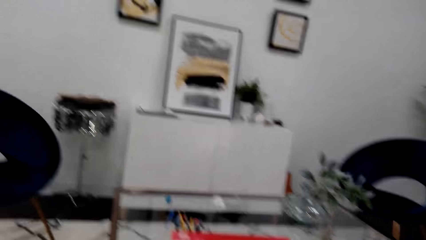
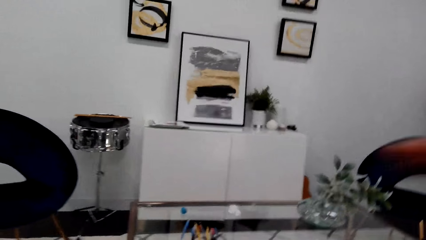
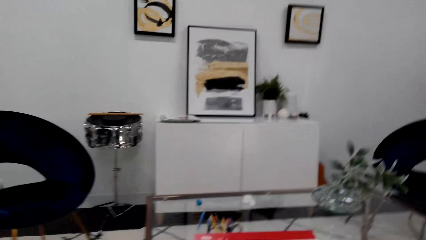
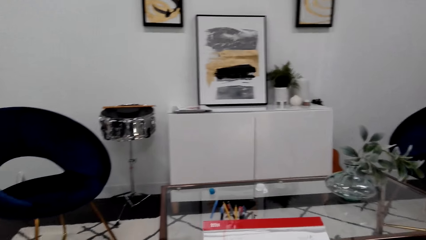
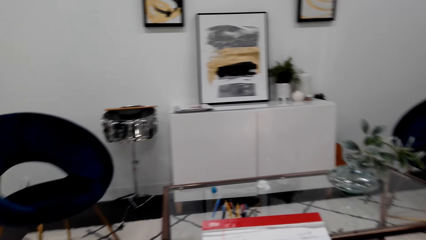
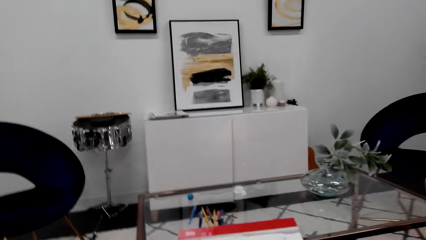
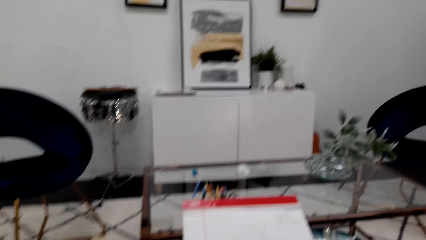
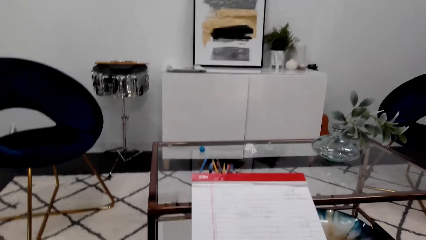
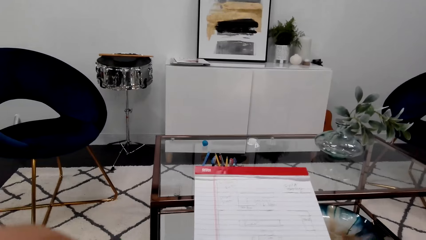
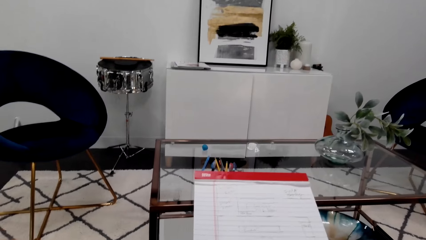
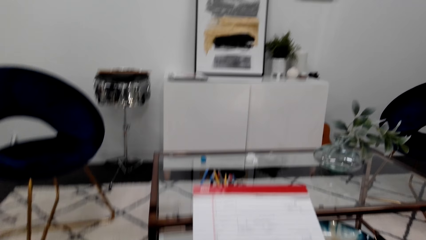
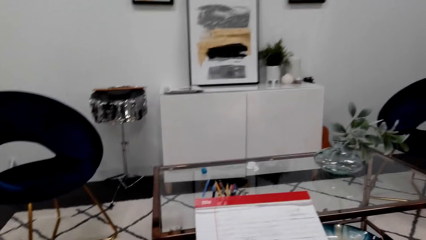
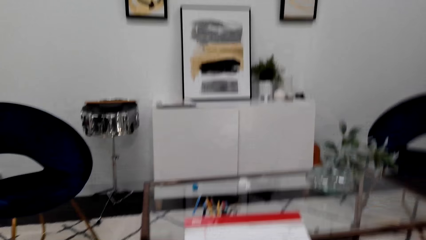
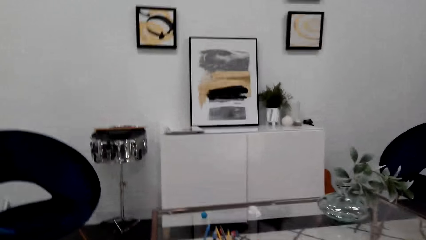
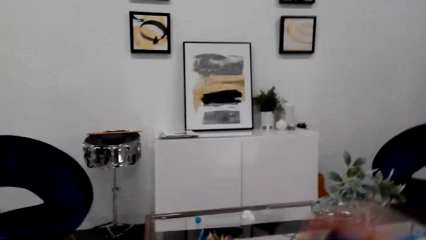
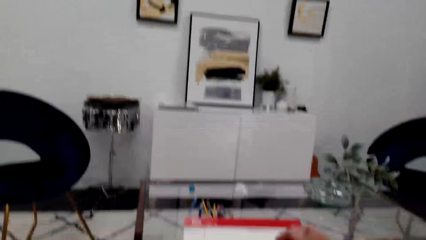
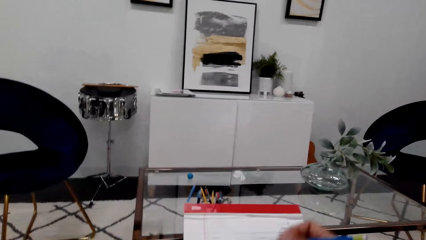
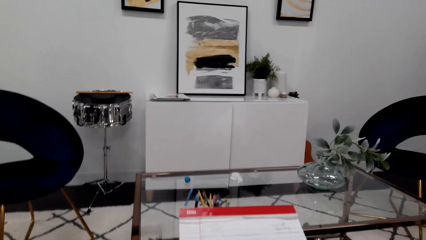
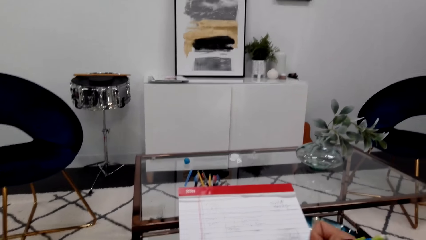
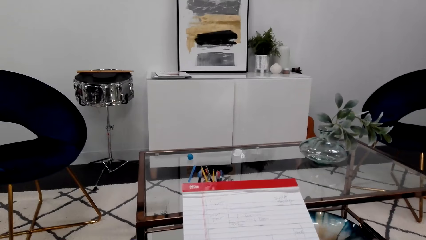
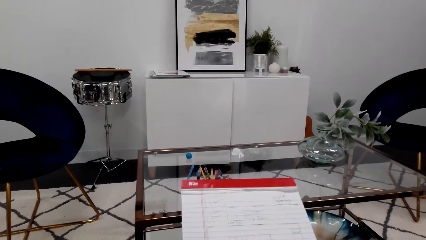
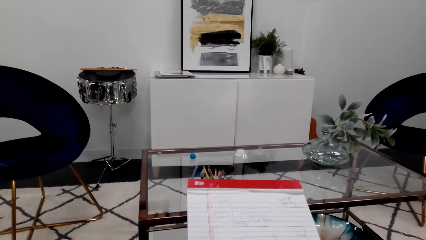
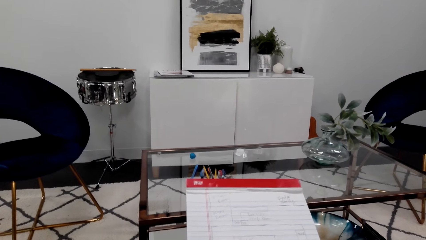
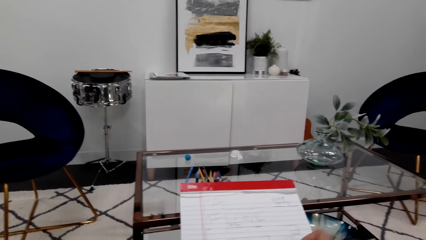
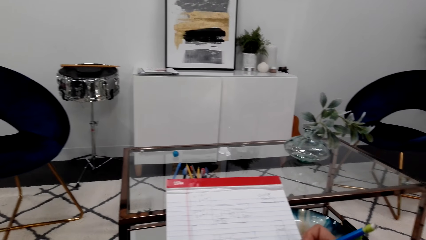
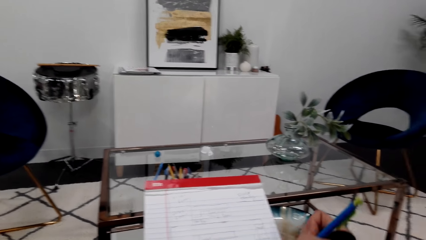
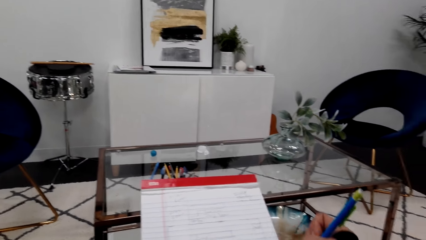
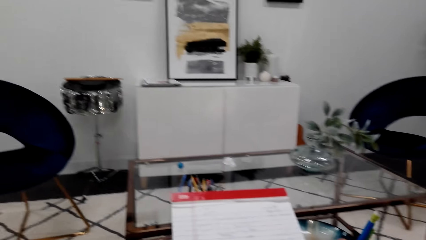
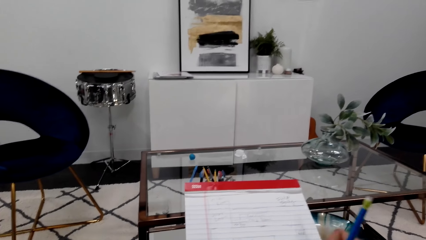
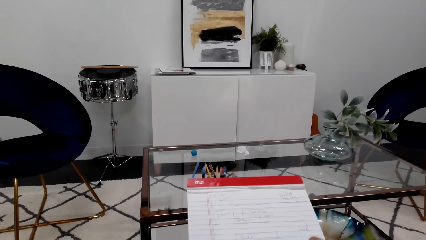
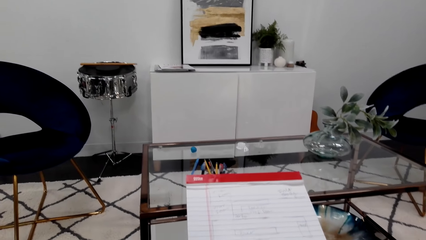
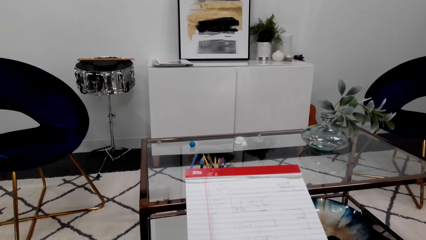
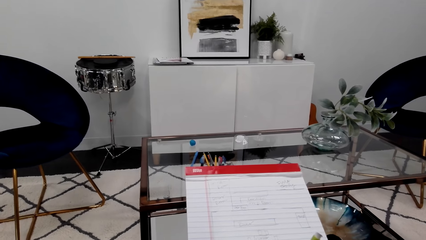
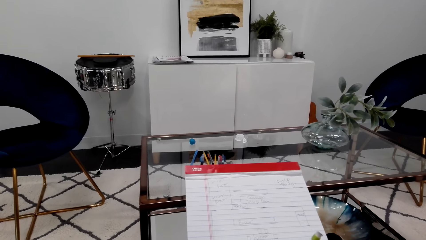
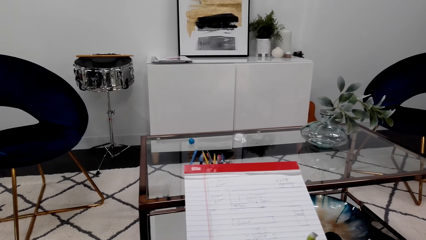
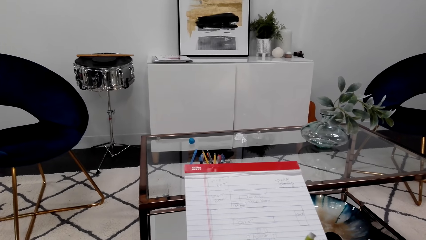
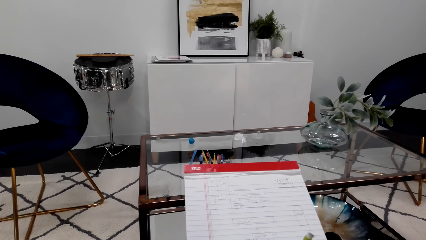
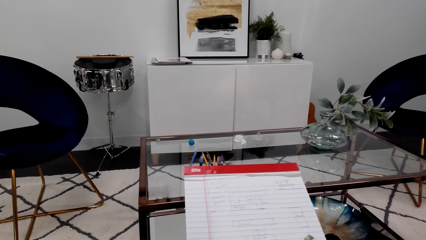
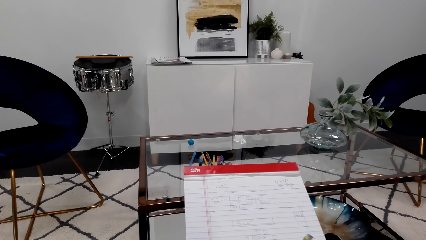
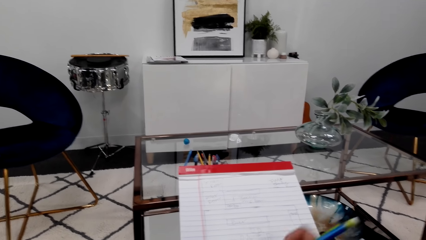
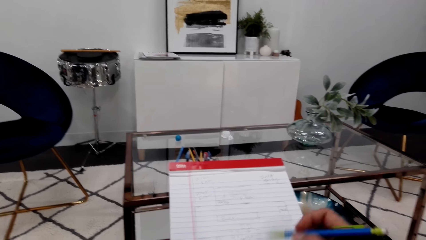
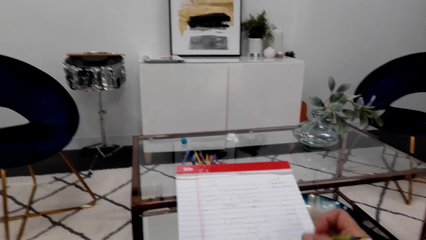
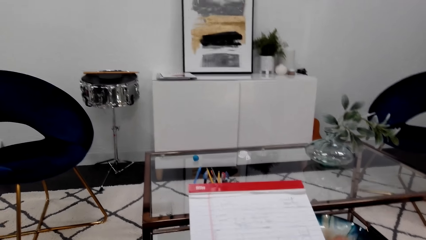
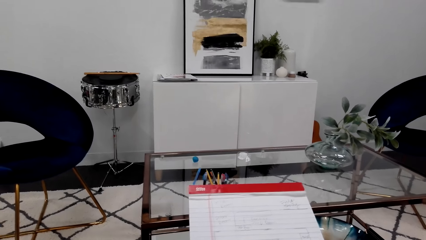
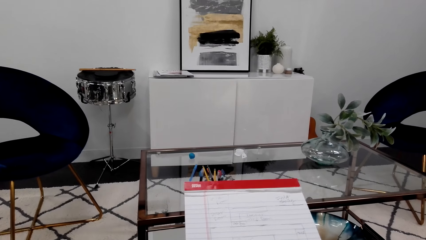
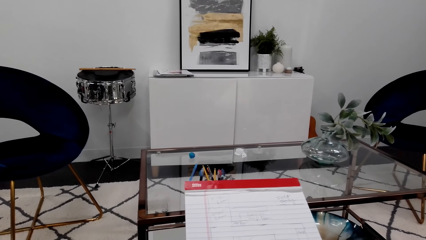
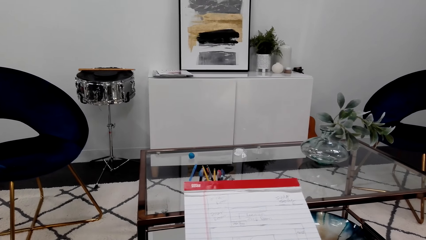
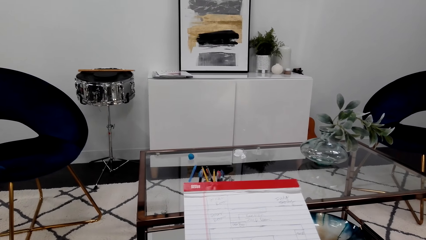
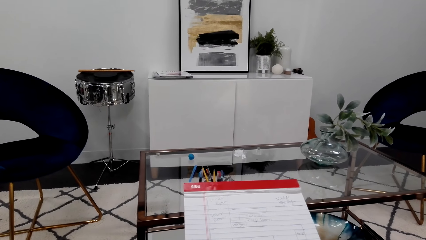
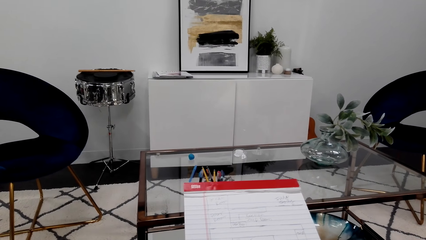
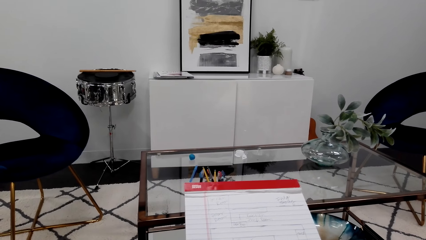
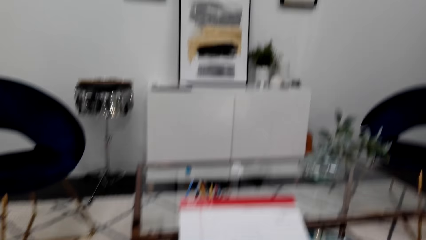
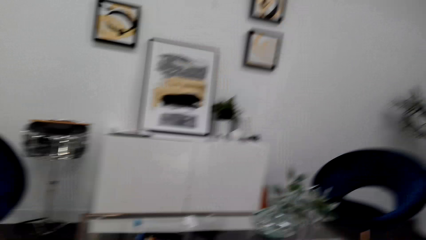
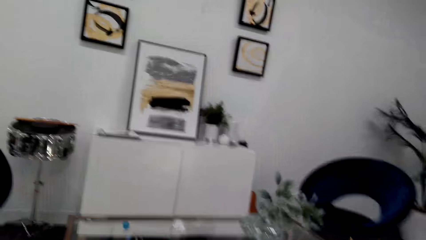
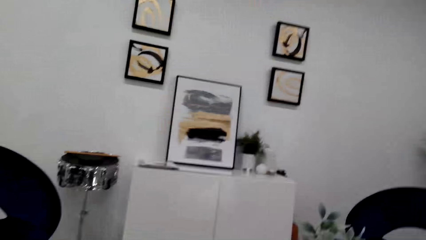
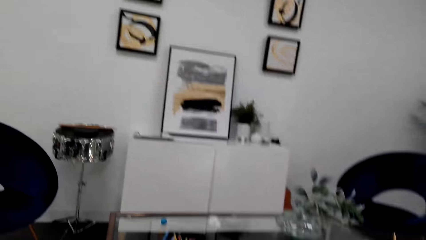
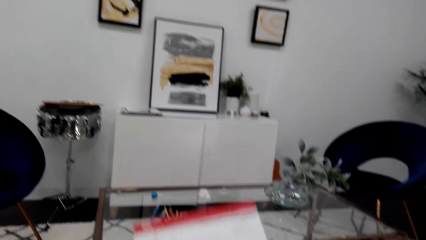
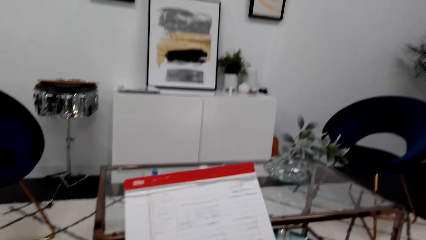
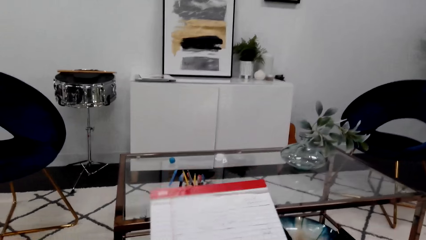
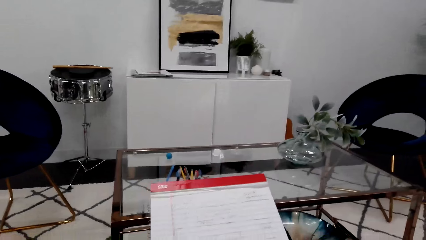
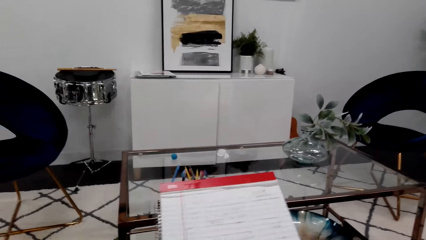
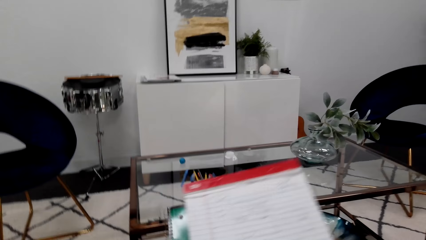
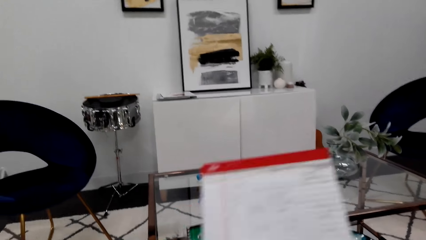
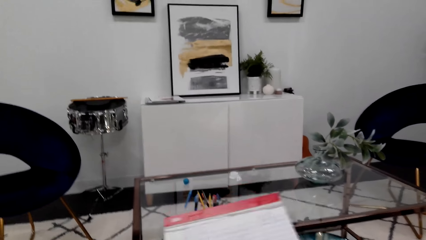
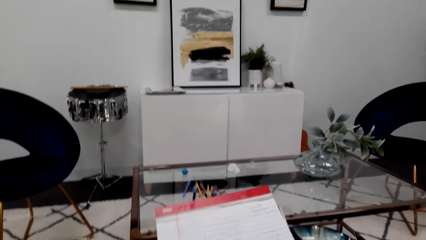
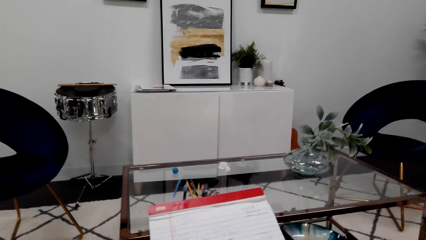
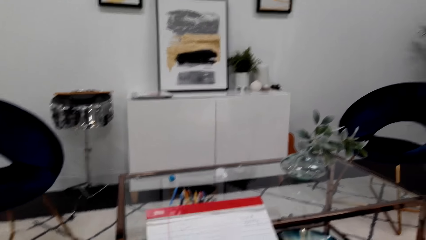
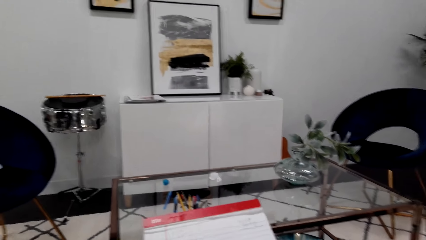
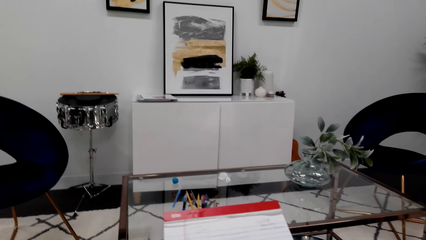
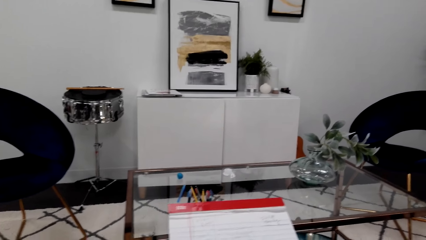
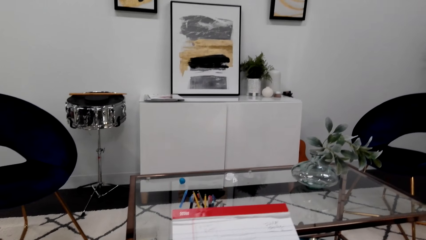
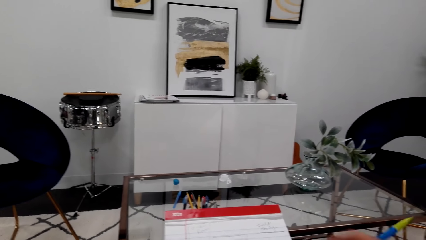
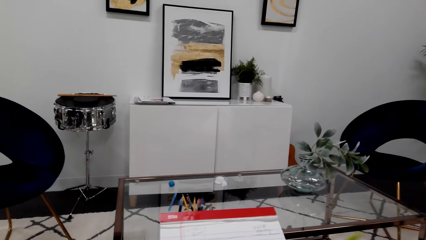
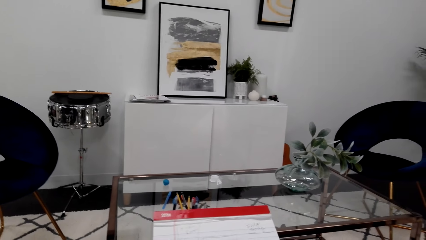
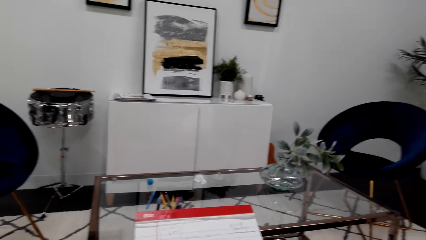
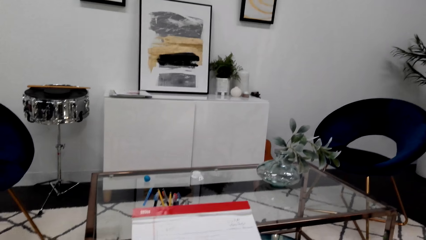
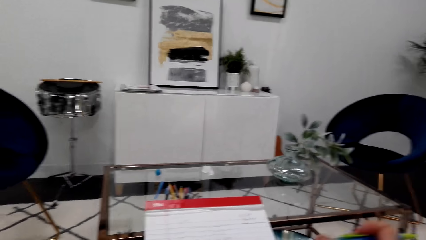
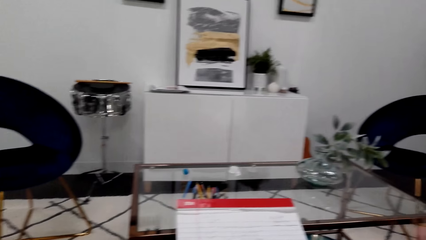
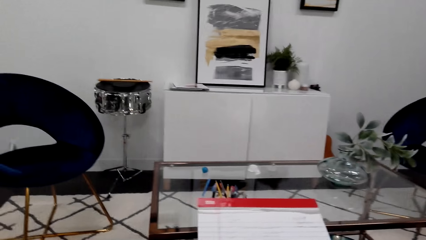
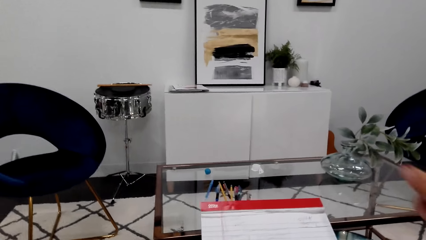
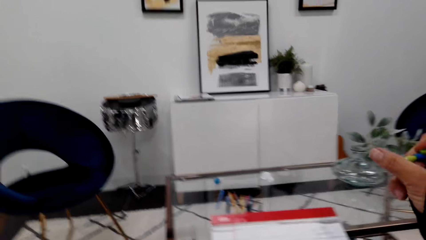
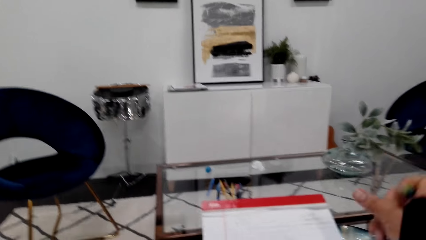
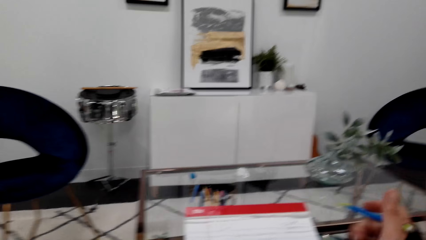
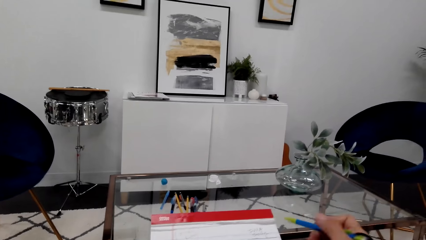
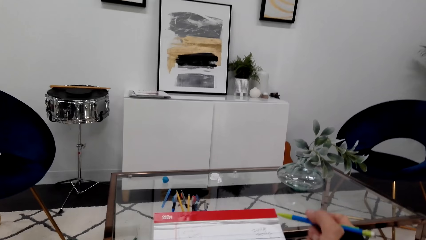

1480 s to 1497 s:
The camera wearer moves his hand. He moves the notebook.
